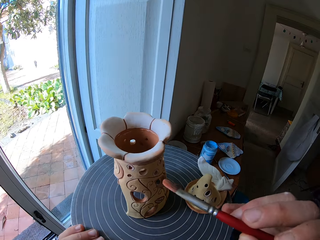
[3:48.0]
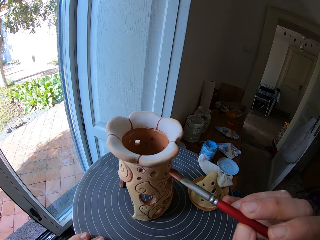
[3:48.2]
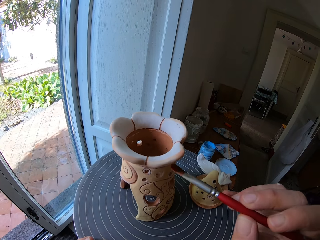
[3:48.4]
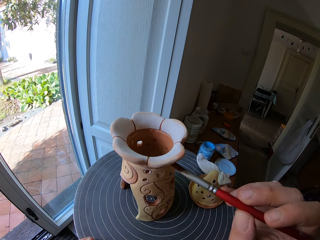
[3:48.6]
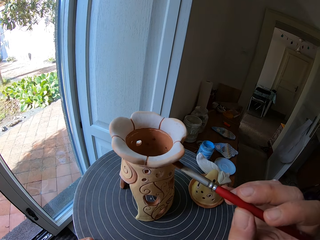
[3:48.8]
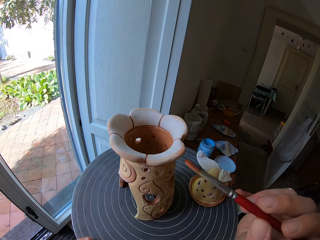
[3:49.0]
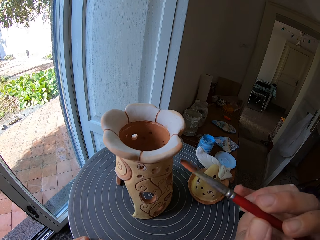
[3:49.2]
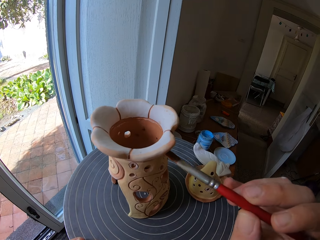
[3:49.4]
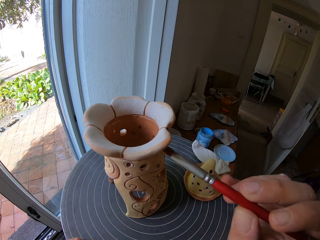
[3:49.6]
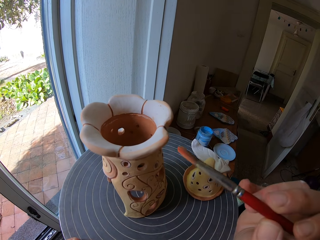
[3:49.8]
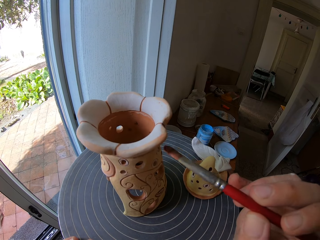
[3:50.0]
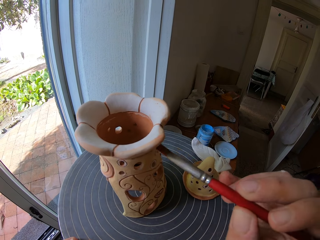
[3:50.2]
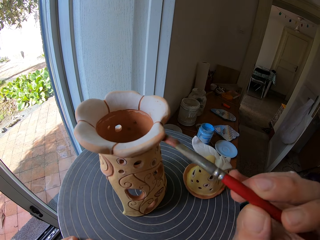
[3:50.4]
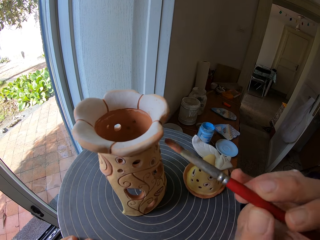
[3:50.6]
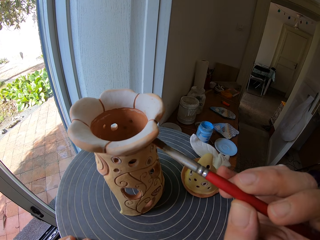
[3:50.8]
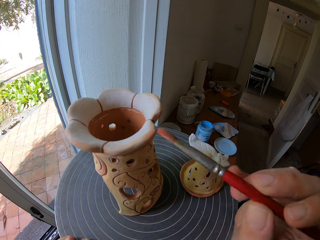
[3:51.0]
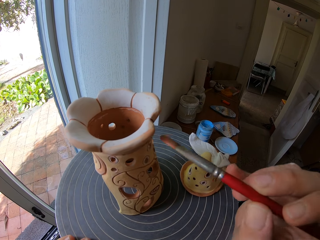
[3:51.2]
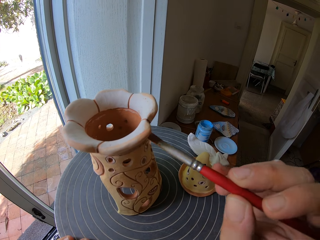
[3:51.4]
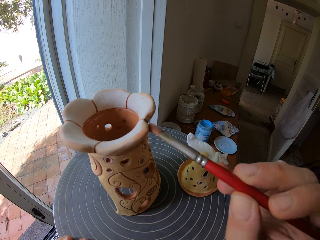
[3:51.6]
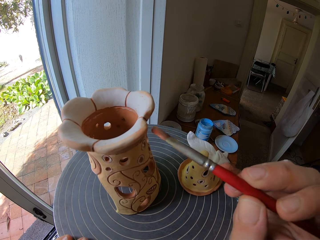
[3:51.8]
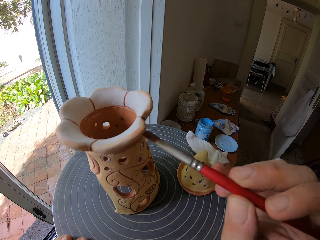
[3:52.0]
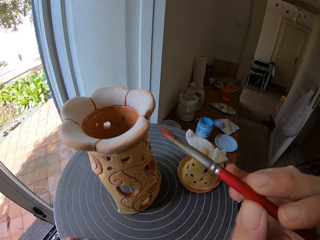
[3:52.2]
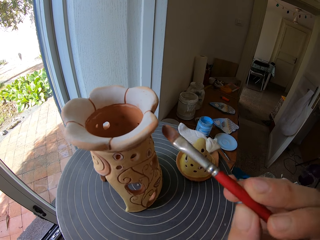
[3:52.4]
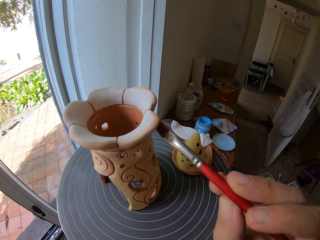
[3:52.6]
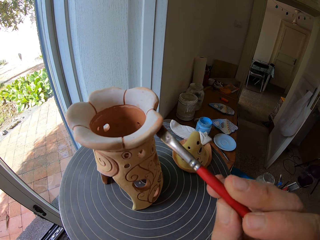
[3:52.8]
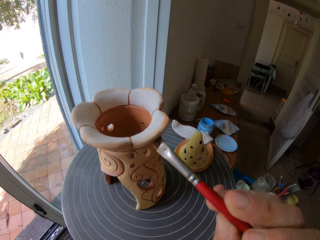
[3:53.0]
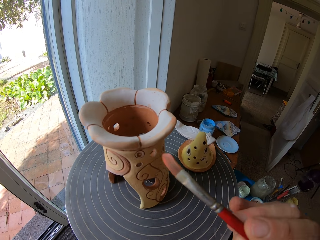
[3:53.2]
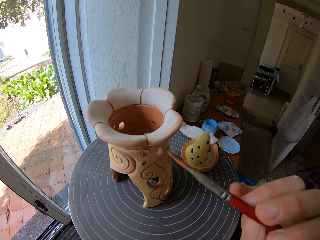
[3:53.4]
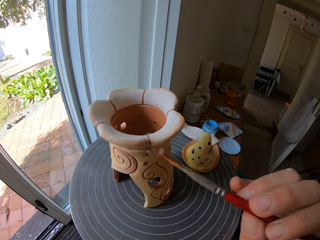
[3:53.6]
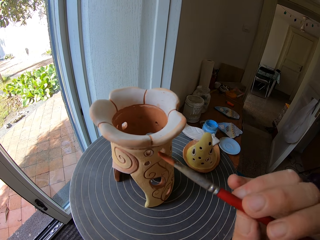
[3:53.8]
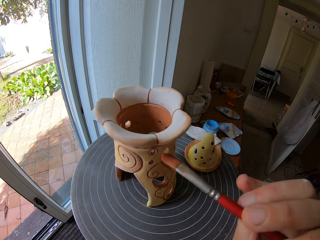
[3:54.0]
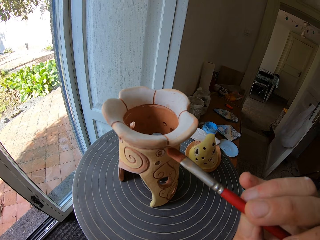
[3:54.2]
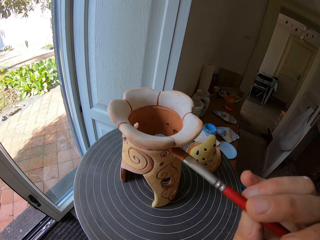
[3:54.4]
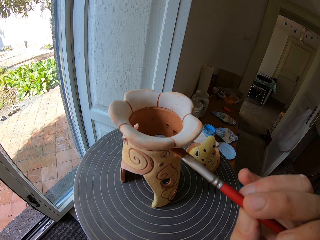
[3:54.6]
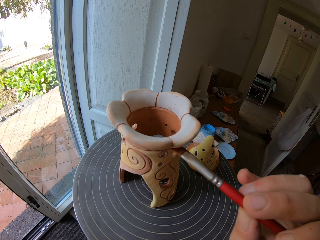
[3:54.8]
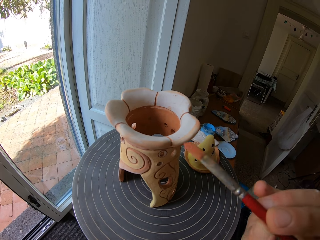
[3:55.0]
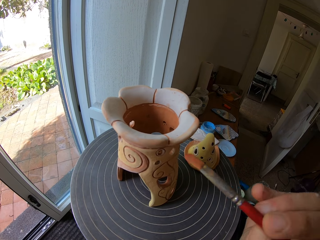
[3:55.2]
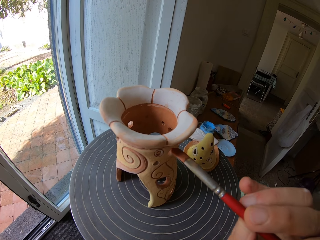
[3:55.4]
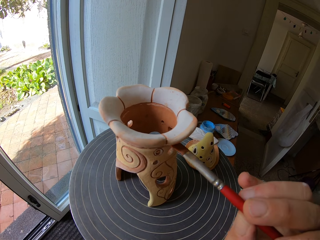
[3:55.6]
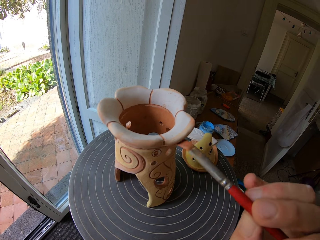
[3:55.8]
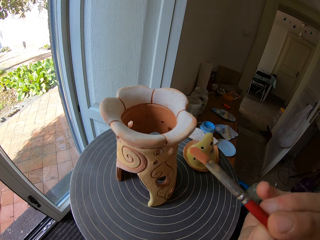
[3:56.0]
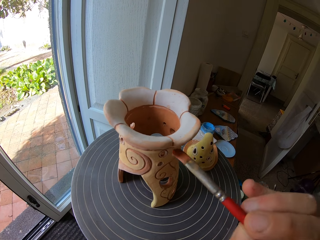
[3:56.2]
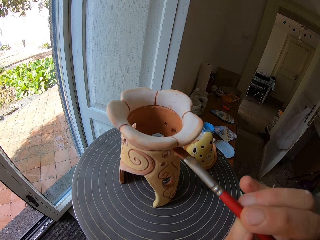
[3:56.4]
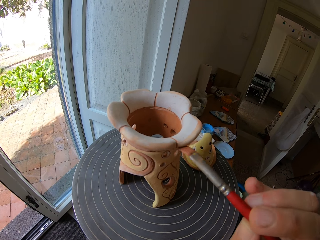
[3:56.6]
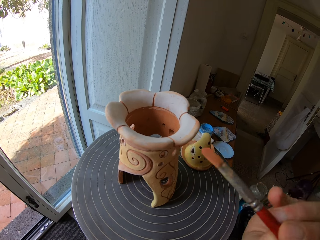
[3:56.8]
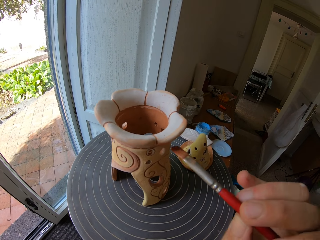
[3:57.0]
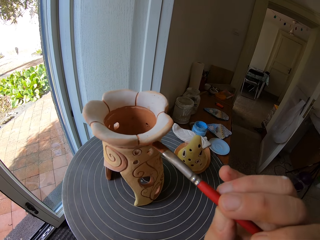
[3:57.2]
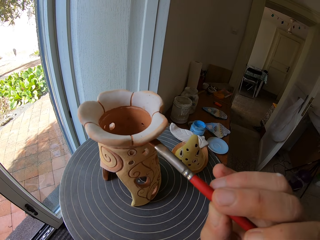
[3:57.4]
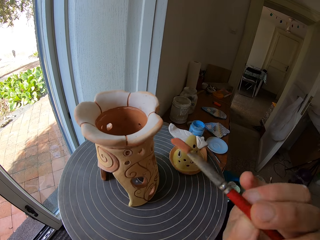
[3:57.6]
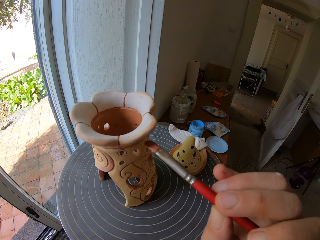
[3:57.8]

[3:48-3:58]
The camera wearer paints the ceramic or wooden art on the rolling table with the paintbrush in his right hand.

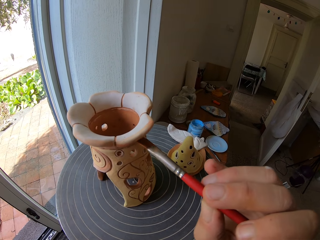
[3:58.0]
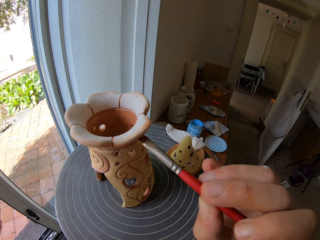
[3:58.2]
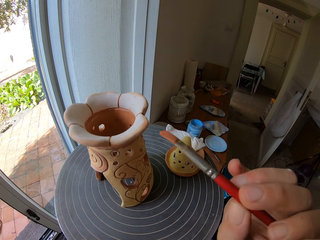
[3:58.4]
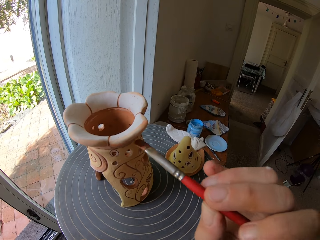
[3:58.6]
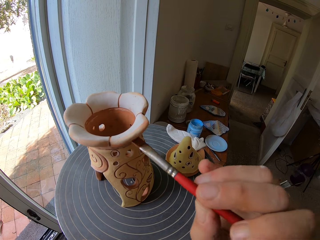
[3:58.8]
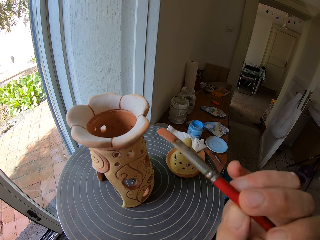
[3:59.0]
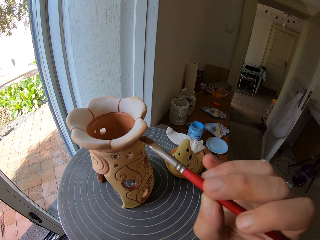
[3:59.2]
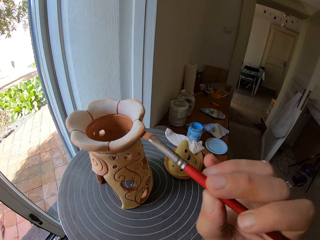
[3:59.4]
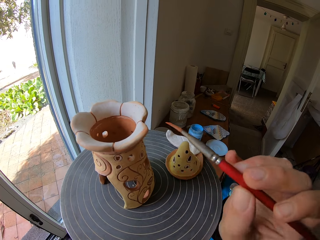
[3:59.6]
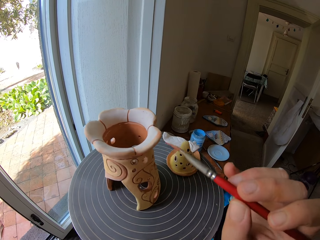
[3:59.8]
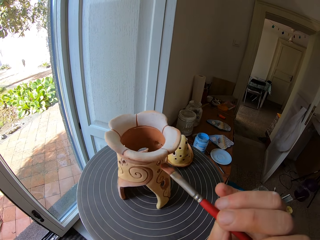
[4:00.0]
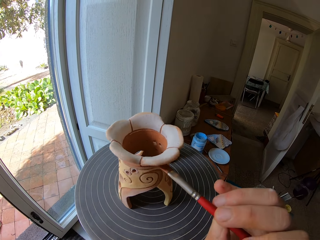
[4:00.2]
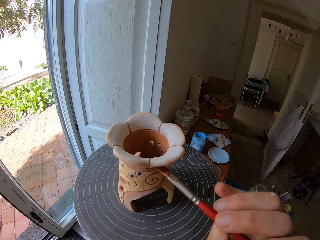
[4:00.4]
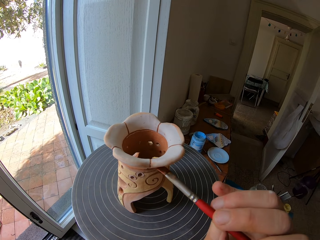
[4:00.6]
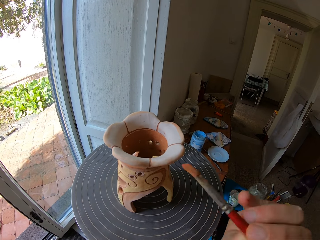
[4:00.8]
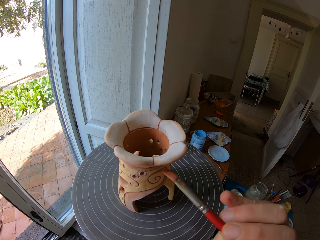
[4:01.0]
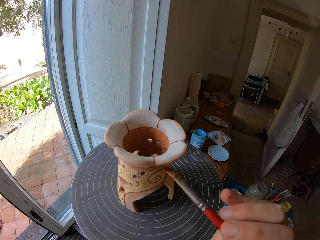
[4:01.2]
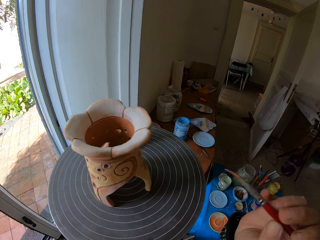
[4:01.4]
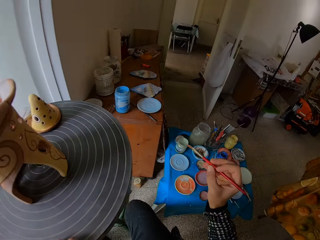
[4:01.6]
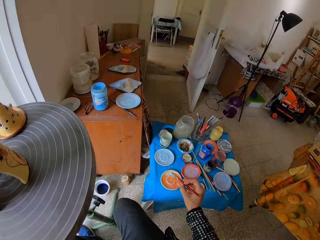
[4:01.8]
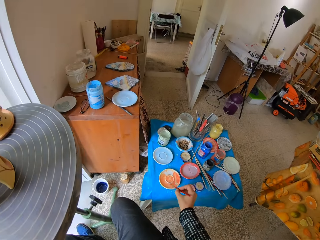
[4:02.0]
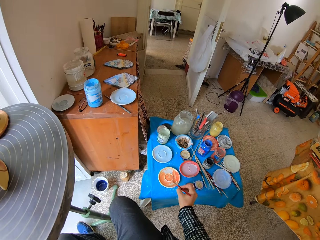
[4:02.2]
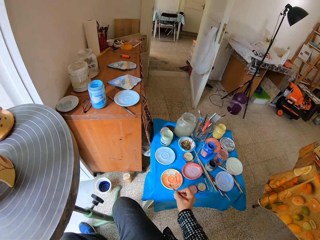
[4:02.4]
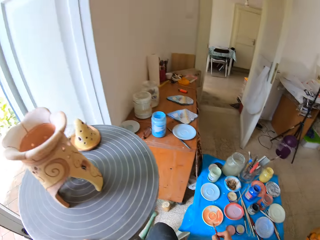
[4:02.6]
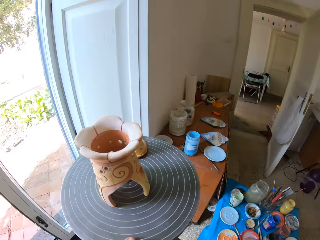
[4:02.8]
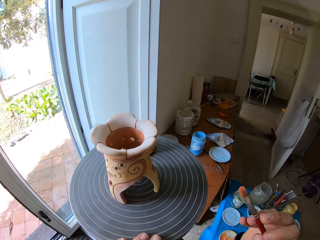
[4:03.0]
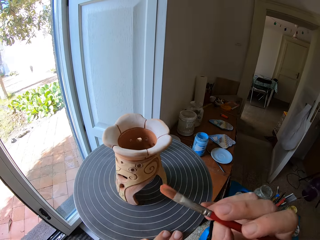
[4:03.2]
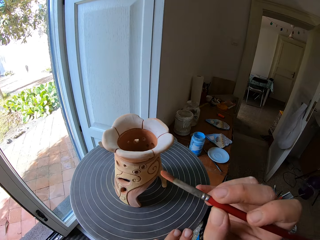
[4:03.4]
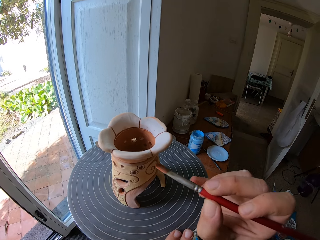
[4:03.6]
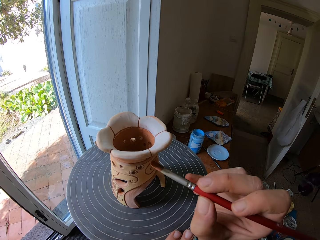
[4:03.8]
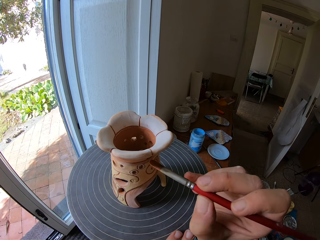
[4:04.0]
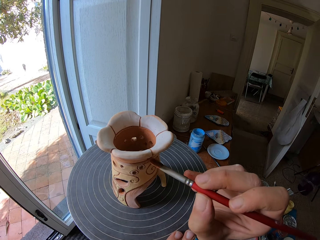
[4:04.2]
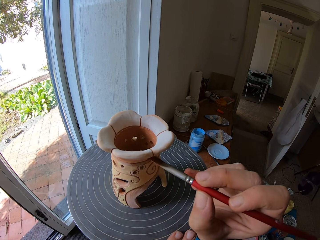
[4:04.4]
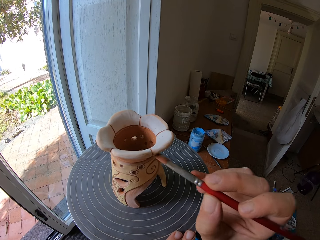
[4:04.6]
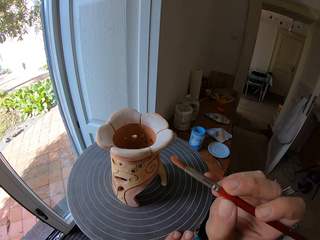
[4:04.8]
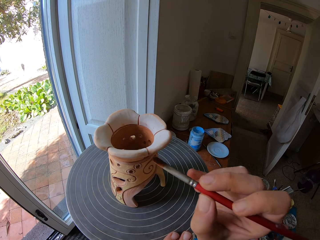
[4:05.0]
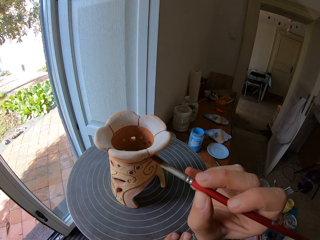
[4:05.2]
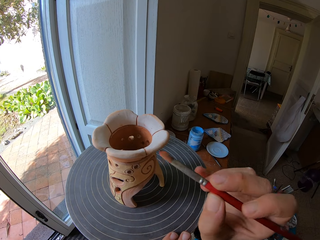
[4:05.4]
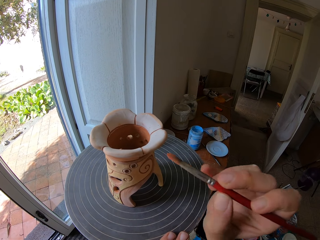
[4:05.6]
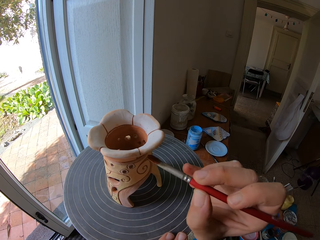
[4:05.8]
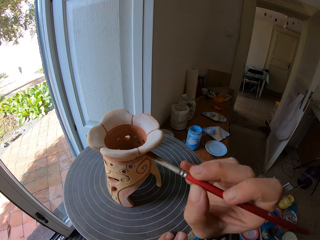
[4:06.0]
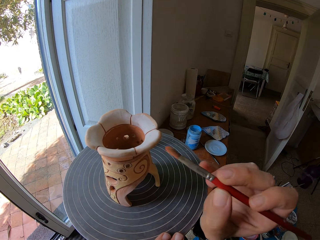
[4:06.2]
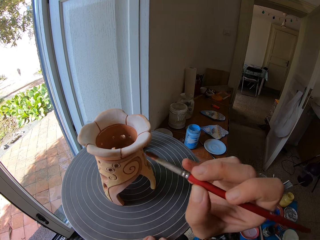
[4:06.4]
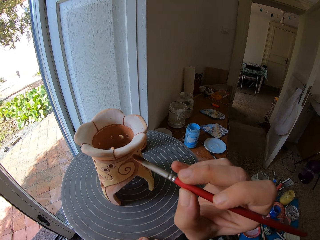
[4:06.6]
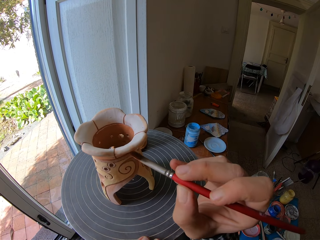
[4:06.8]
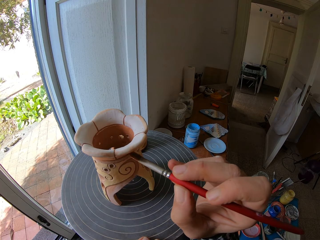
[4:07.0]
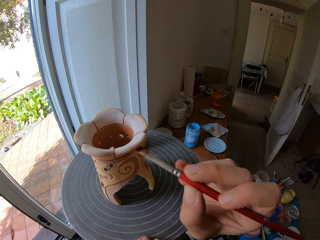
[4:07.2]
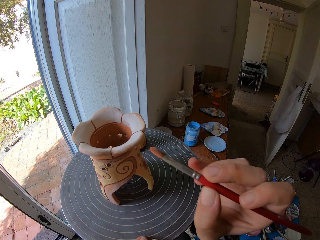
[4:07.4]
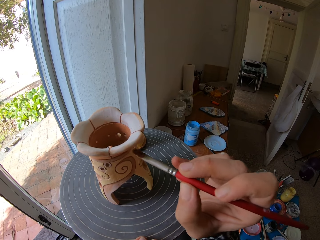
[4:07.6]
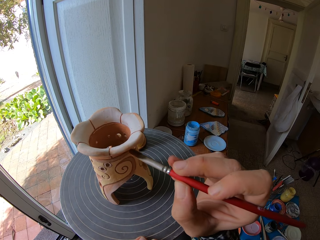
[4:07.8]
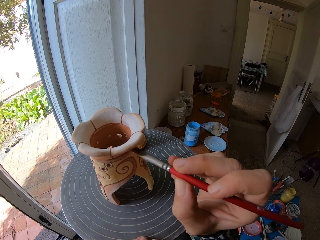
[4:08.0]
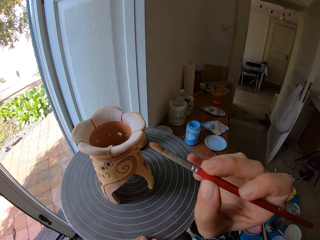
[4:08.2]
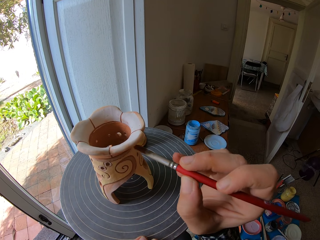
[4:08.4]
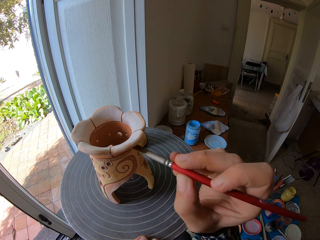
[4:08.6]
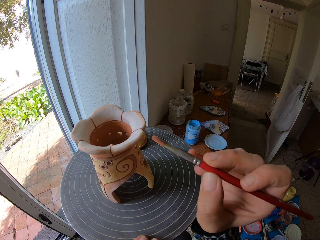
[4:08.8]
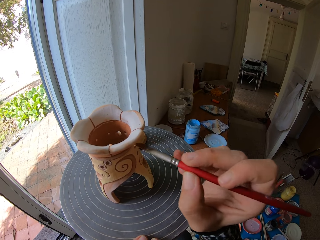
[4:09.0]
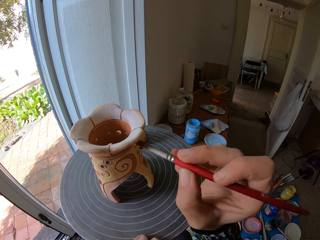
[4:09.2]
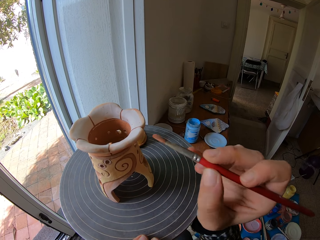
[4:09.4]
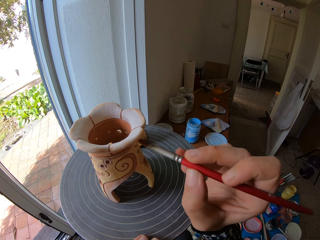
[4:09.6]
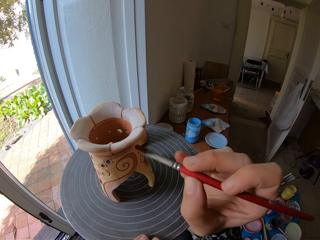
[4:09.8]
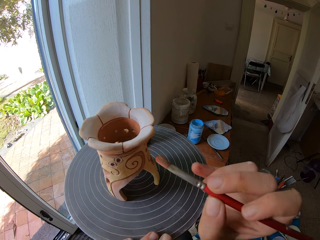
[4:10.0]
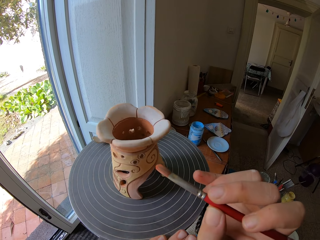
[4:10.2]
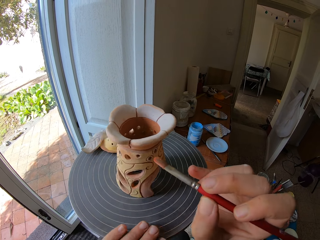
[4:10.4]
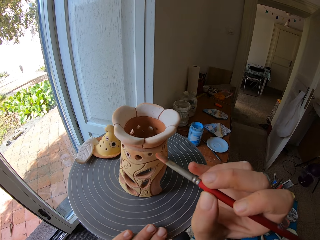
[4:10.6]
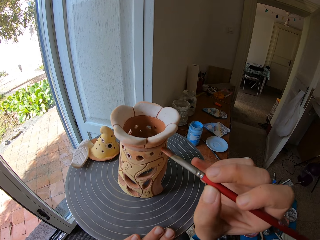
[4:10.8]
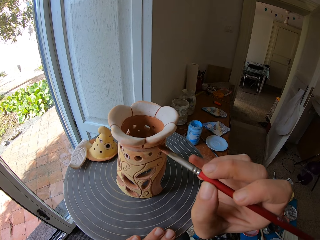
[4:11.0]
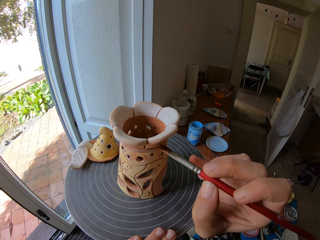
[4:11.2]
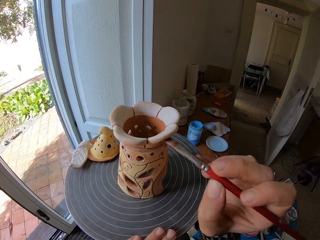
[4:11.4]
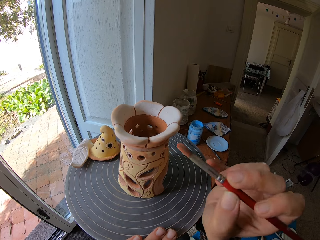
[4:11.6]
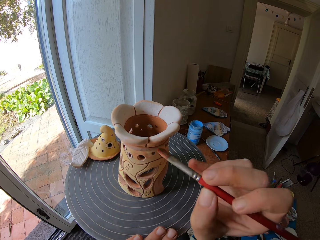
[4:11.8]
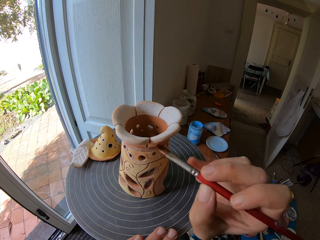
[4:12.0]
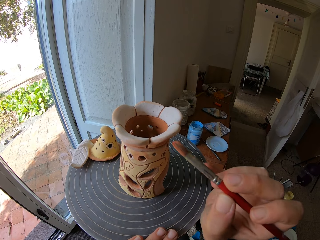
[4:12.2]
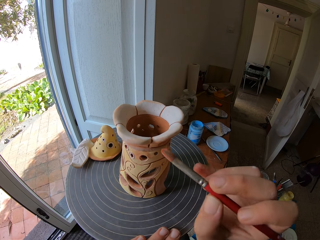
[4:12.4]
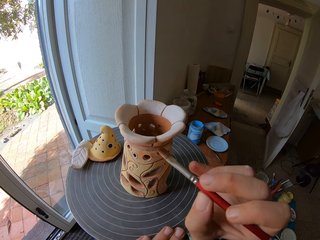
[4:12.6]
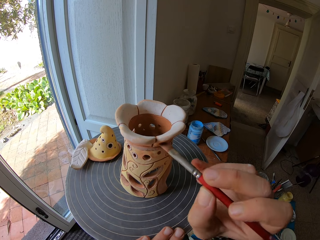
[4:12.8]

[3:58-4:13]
The camera wearer rolls the rolling table with his left hand. He paints the wooden art with a paintbrush. He mixes the paint on the paint tray with the paintbrush in his right hand. He scoops paint from the tray with the paintbrush. He paints the ceramic or wooden art on the rolling table with the paintbrush in his right hand. He rolls the rolling table with his left hand. He paints the wooden art with the paintbrush.
